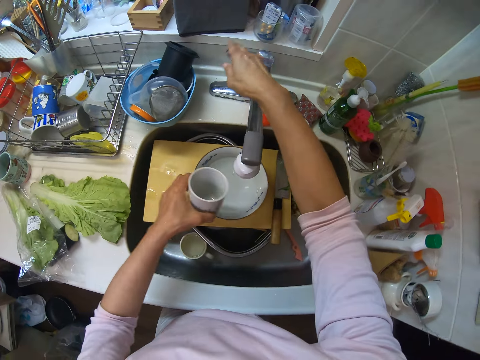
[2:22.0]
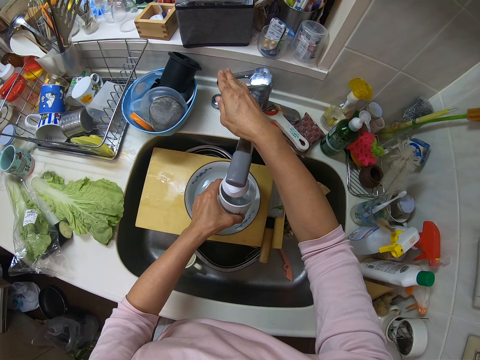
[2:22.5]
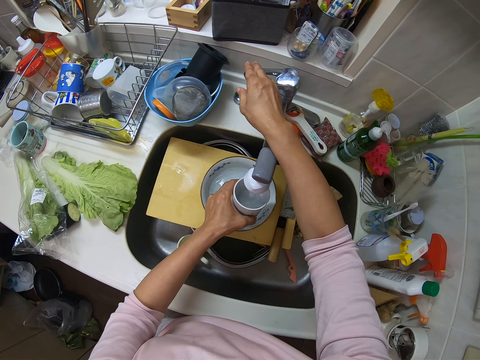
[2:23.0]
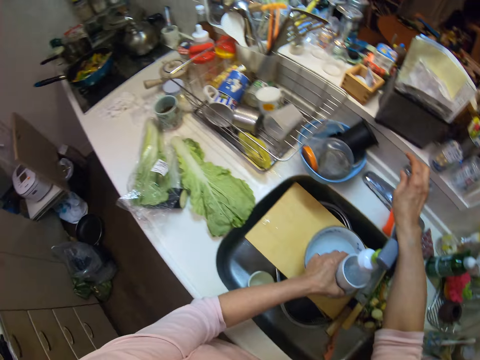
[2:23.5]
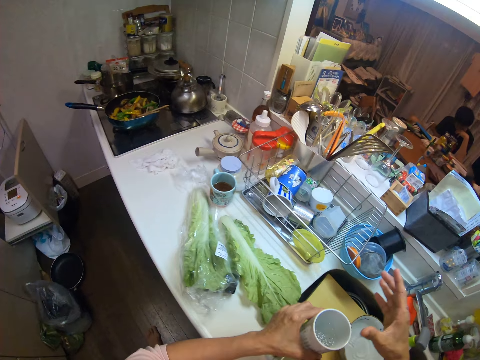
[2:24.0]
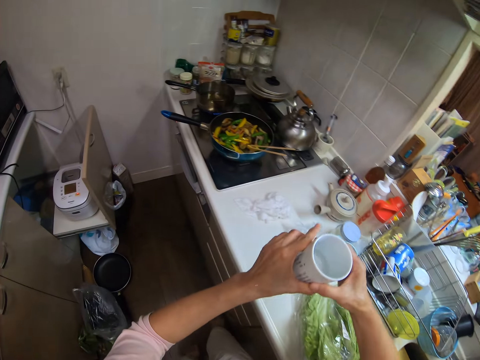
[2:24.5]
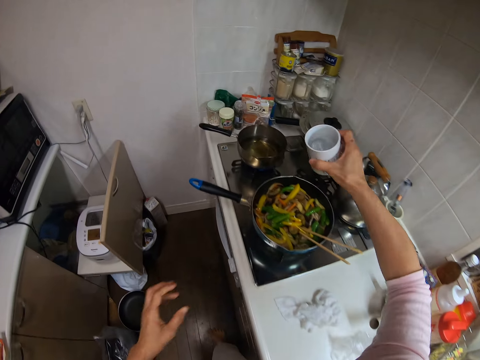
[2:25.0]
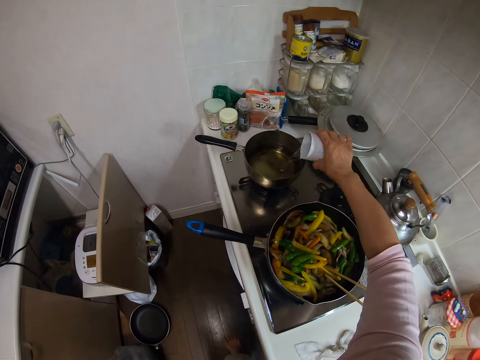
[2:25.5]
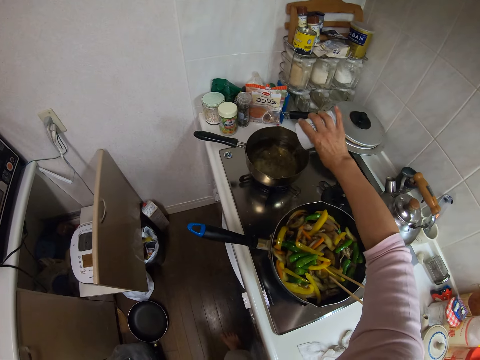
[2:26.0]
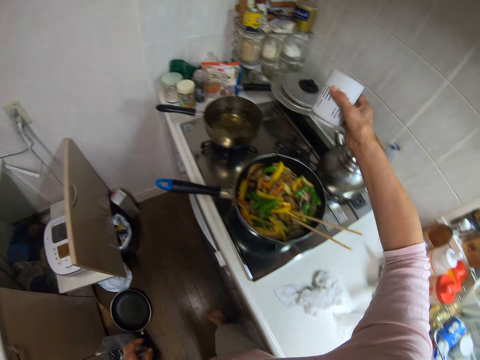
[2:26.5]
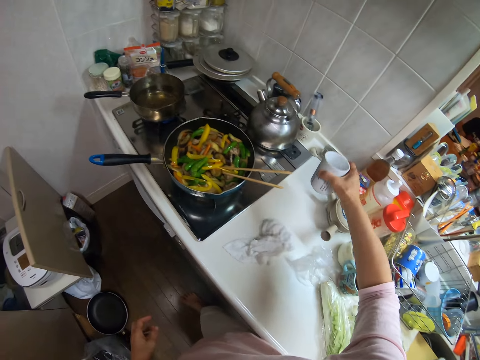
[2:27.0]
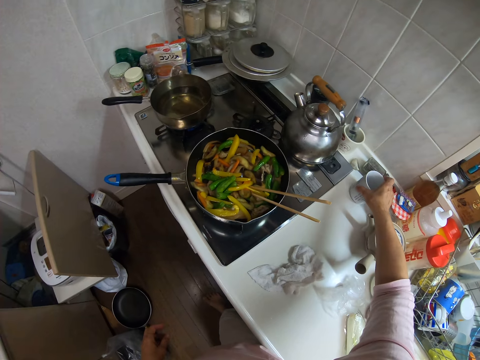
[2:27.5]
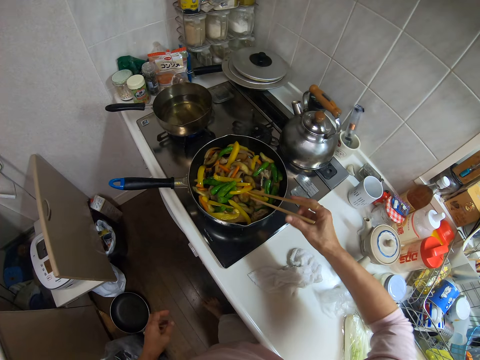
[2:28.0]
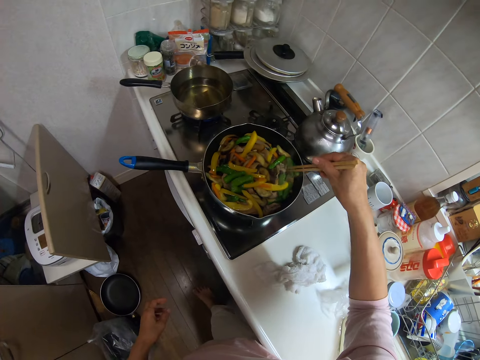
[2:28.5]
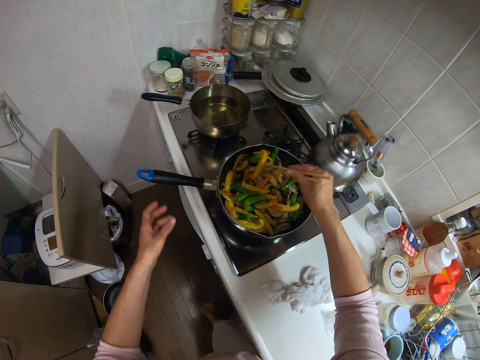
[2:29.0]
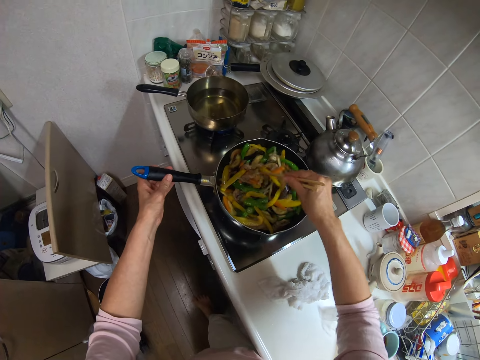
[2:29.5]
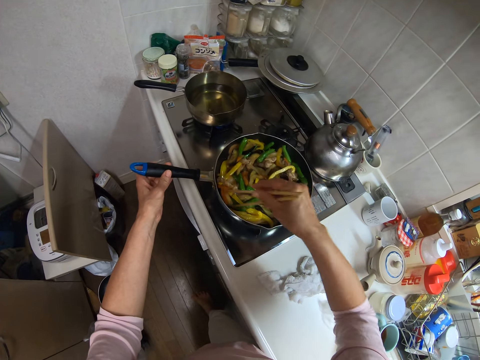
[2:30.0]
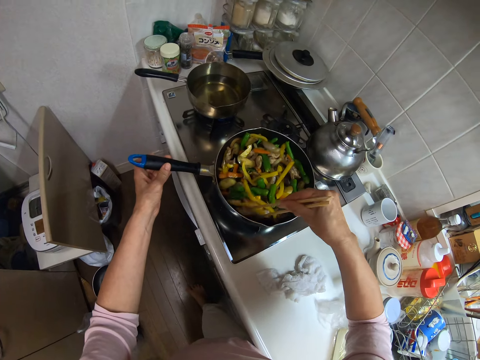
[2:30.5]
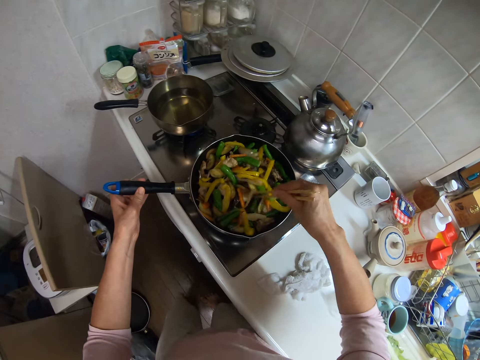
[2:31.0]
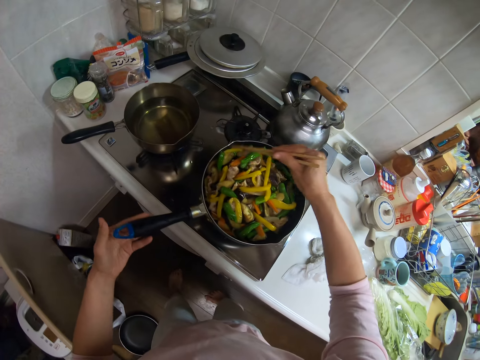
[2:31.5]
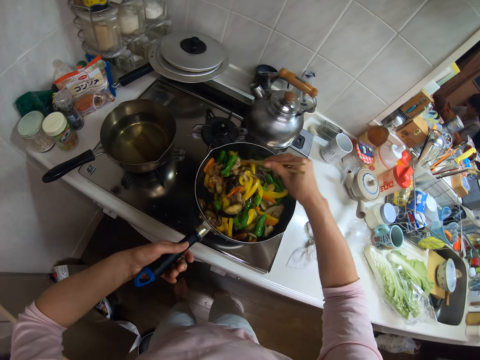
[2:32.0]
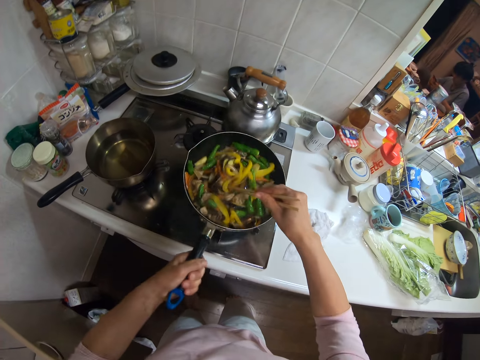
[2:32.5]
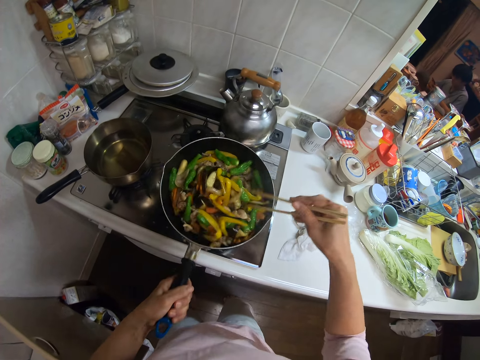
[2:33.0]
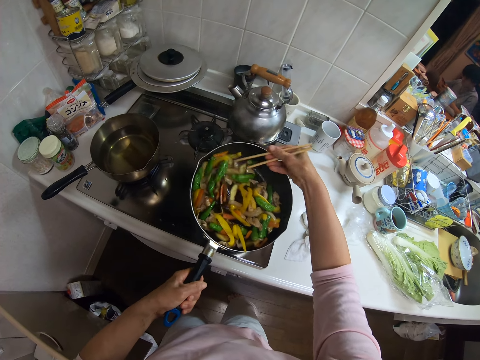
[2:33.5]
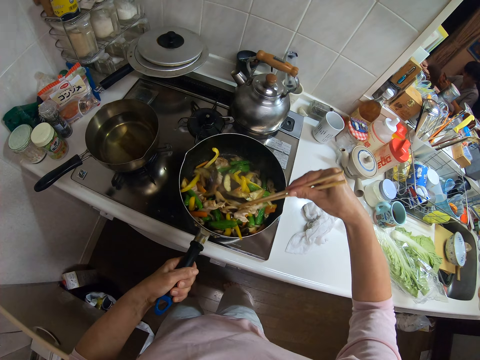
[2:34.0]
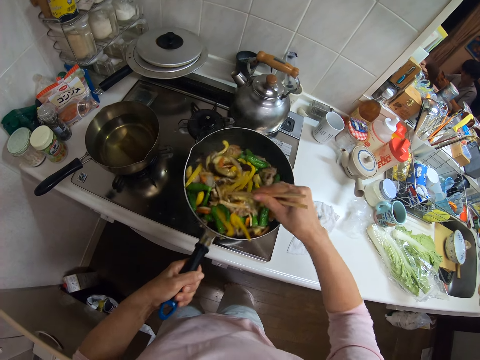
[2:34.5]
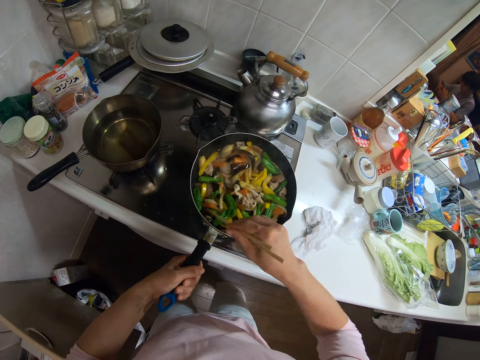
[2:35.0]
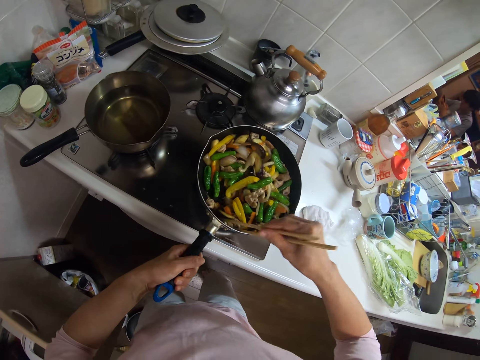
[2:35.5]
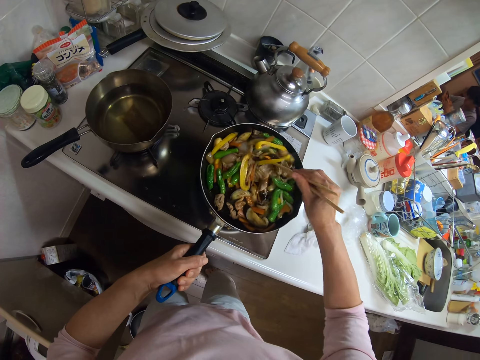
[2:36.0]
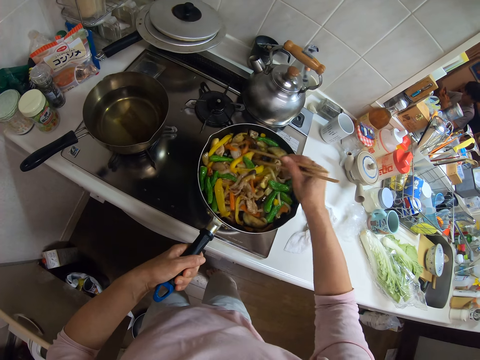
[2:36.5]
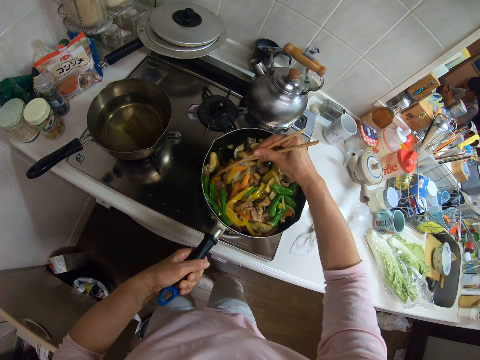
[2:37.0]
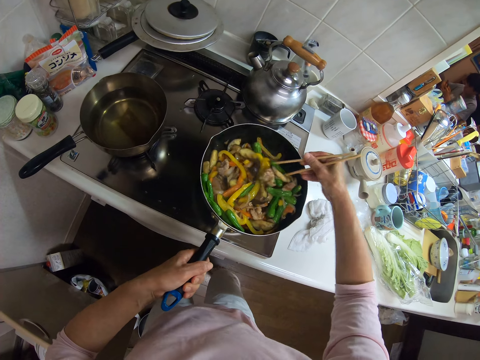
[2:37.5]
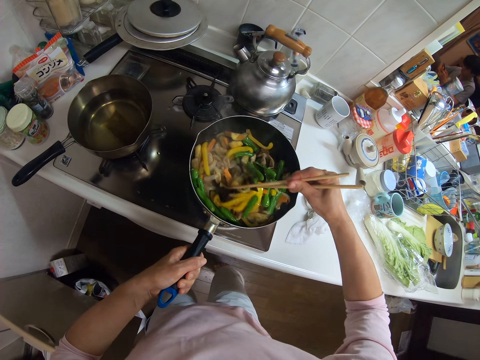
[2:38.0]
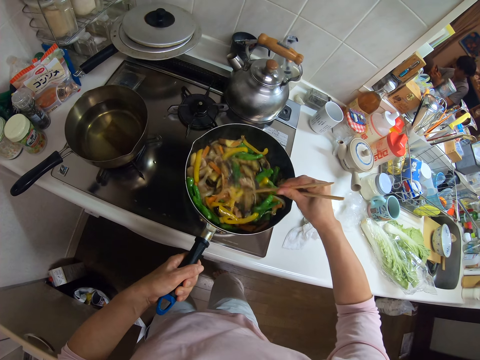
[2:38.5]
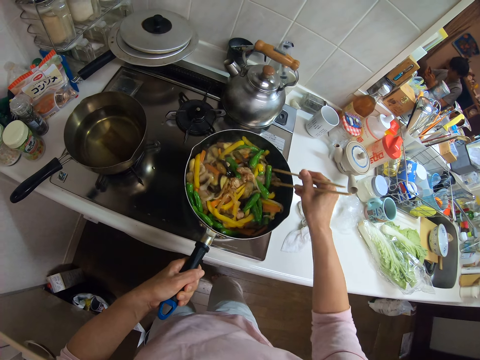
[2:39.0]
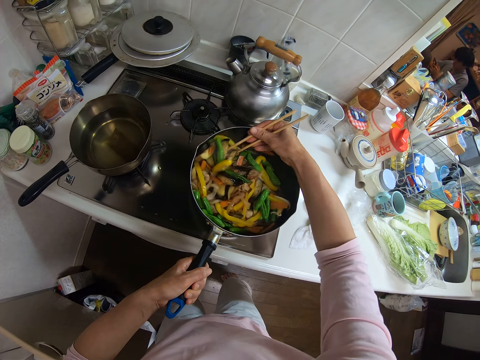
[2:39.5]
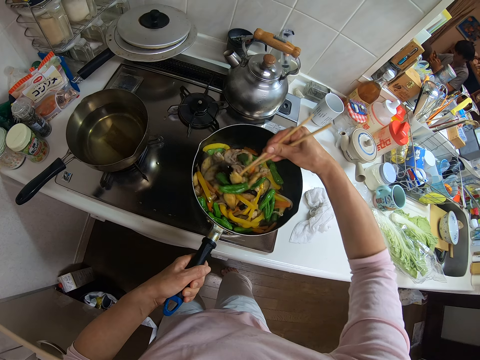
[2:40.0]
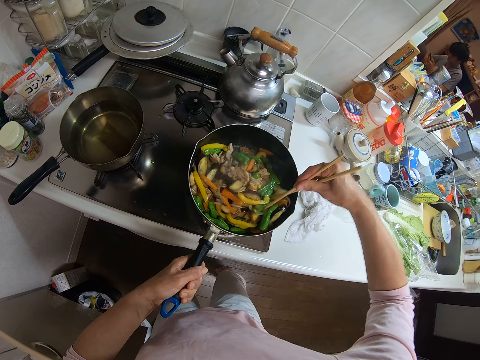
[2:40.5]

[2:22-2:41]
The camera wearer opens the tap. They take water from the tap with the cup. They put off the tap. They pour the water into the sauce pot on the cooker. They place the cup on the kitchen slab. They stir the fries with the chopsticks. They hold the handle of the frying pan. They shake the frying pan with the handle. They stir the fries with the chopsticks.

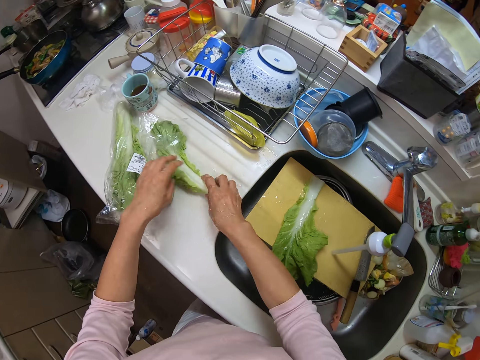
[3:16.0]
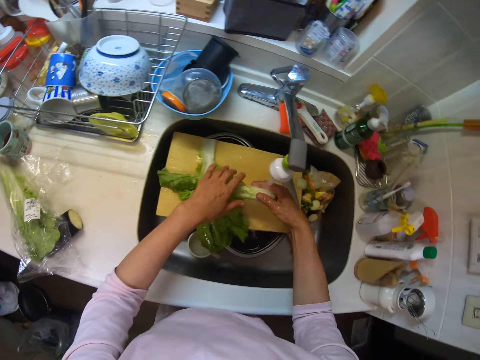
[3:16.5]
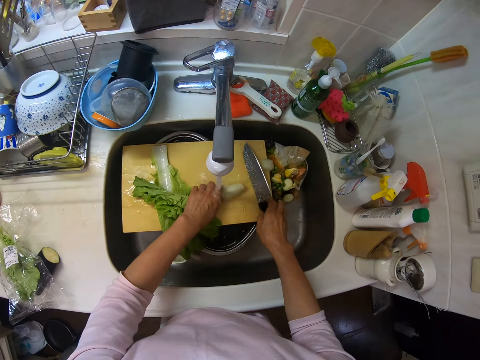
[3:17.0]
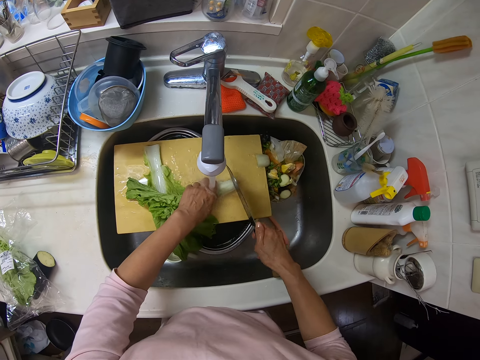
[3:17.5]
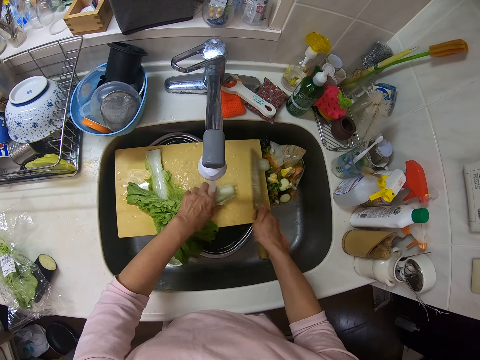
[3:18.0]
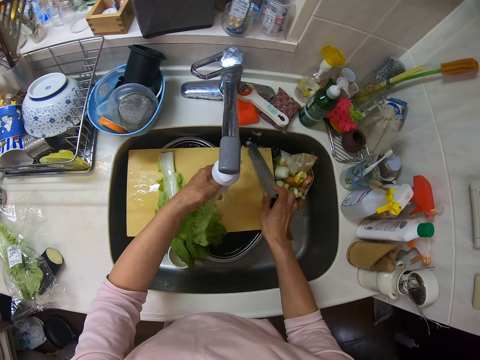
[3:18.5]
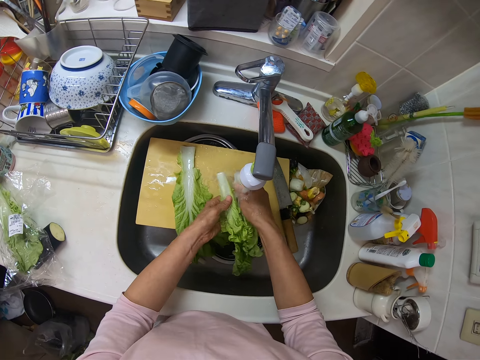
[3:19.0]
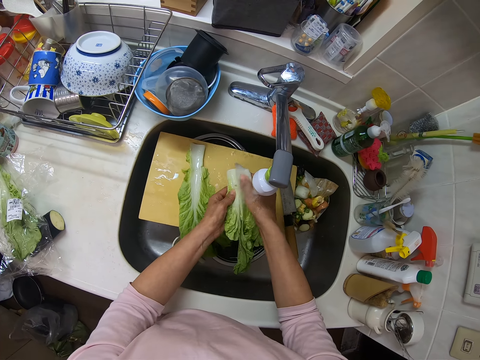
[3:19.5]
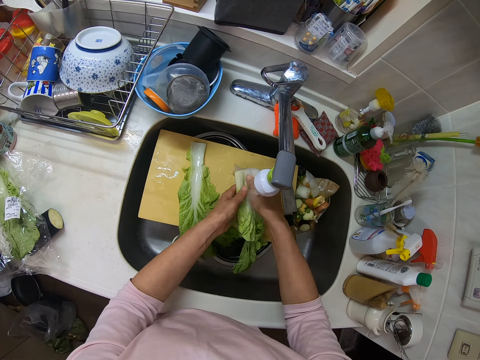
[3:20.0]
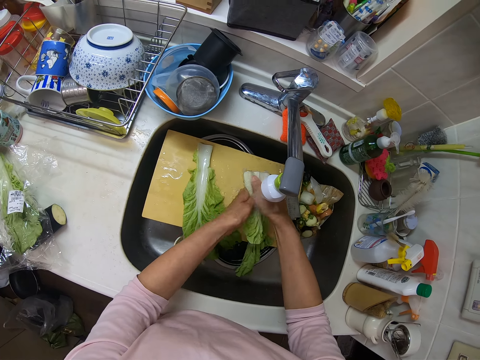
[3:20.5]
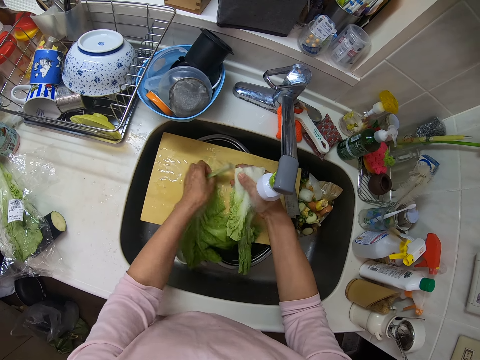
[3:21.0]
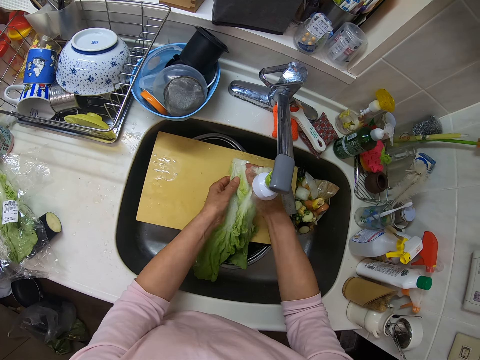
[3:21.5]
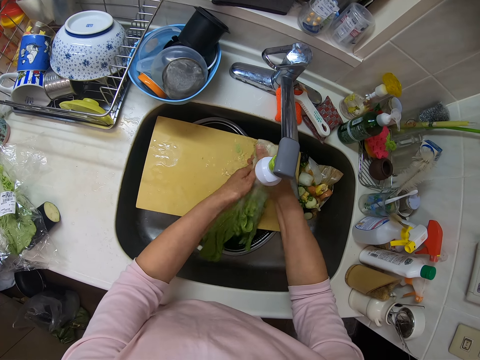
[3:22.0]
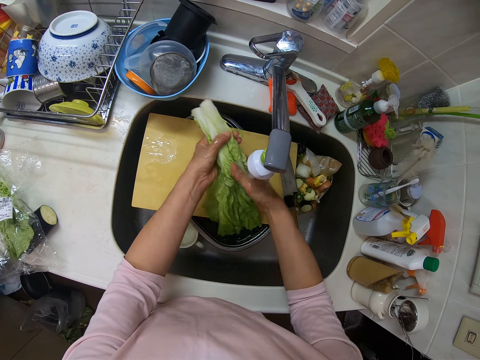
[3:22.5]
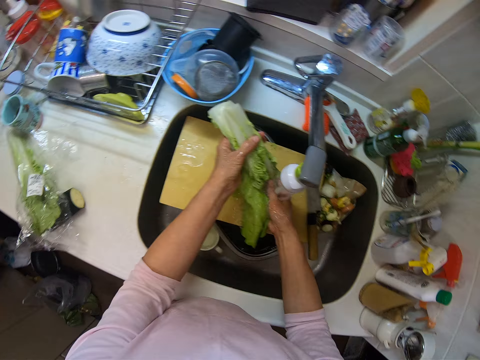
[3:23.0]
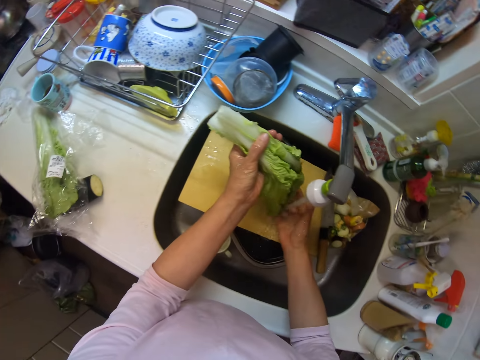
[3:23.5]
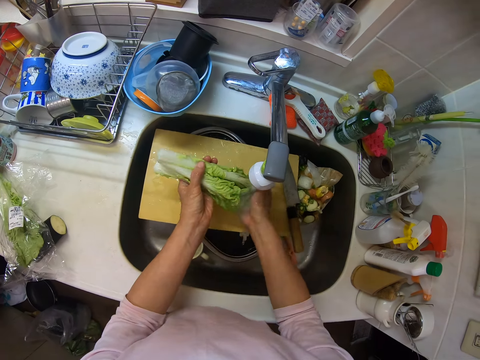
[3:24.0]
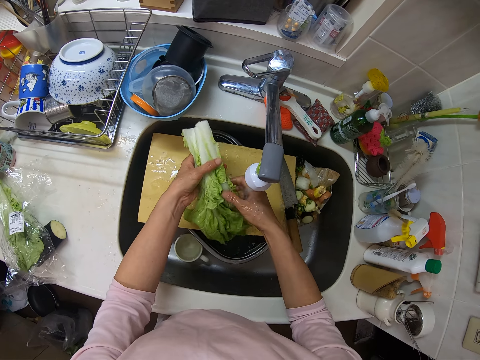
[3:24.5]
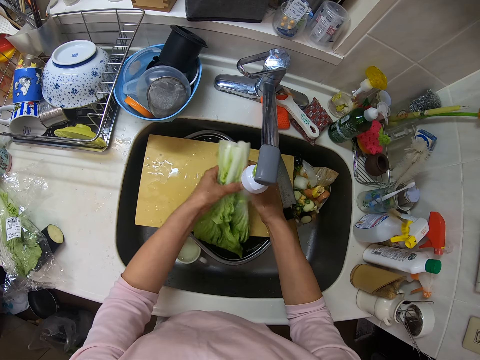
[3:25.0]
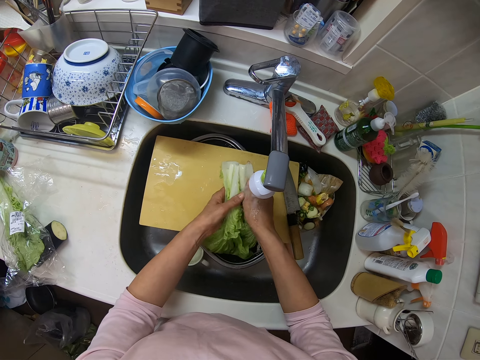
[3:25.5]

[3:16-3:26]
The camera wearer takes another lettuce from the kitchen slab. They take a knife from the chopping board. They cut the lettuce head with the knife. They place the knife on the board. They rinse the lettuce.
